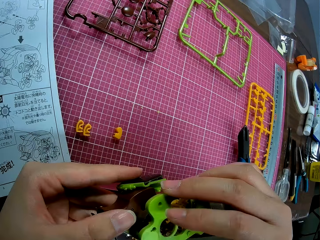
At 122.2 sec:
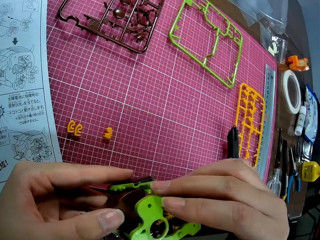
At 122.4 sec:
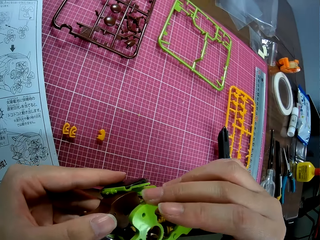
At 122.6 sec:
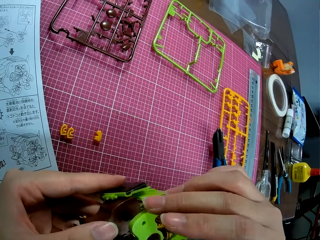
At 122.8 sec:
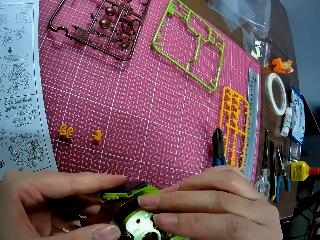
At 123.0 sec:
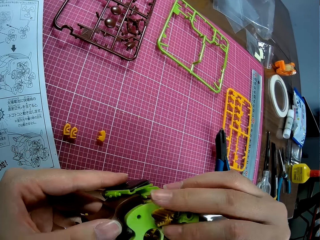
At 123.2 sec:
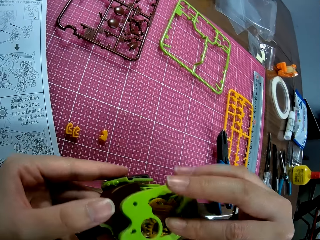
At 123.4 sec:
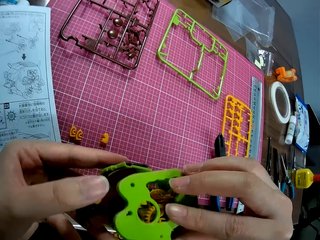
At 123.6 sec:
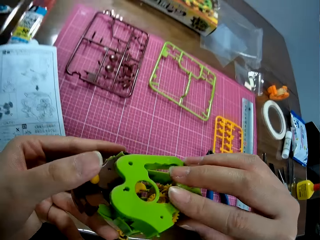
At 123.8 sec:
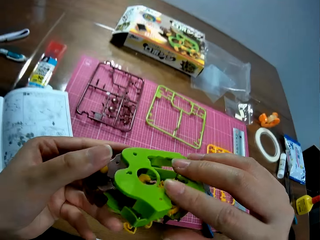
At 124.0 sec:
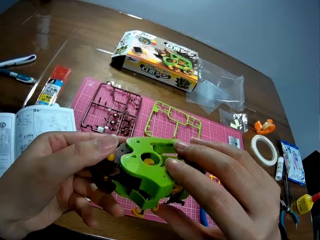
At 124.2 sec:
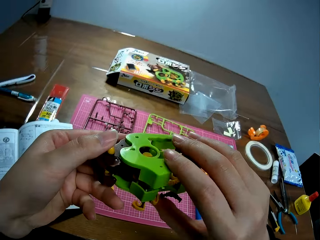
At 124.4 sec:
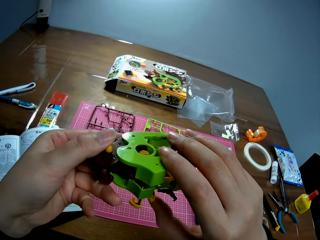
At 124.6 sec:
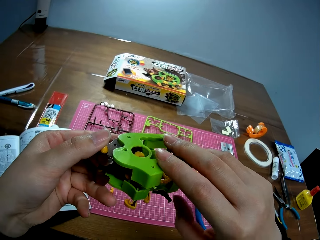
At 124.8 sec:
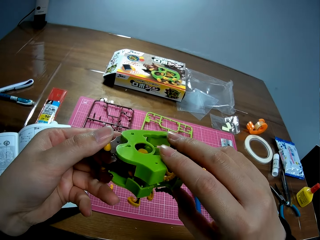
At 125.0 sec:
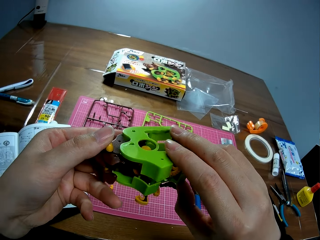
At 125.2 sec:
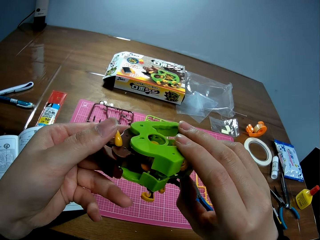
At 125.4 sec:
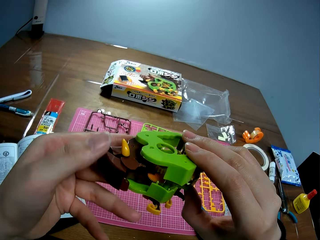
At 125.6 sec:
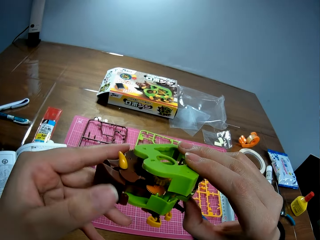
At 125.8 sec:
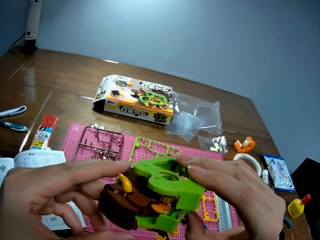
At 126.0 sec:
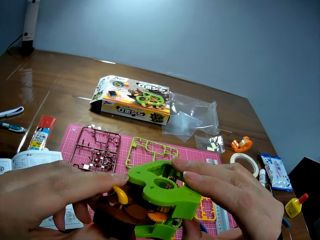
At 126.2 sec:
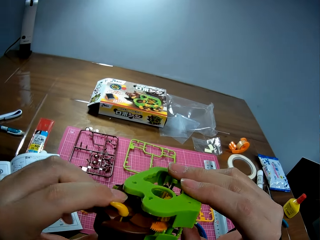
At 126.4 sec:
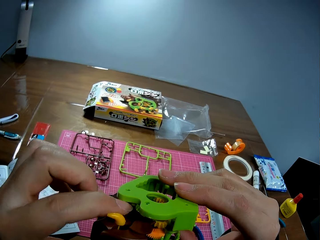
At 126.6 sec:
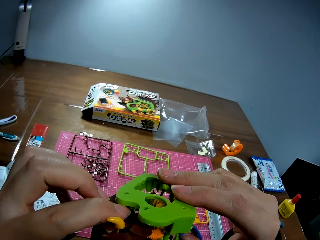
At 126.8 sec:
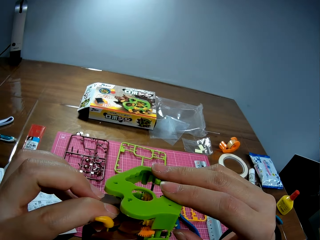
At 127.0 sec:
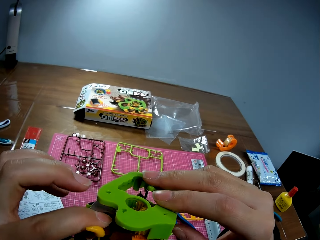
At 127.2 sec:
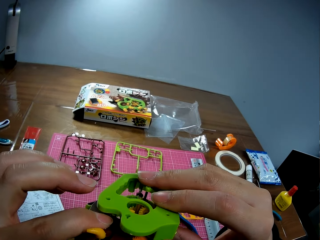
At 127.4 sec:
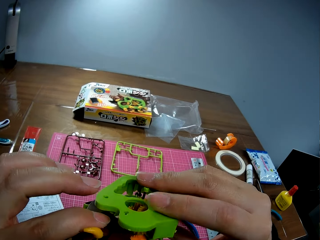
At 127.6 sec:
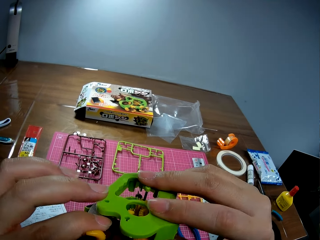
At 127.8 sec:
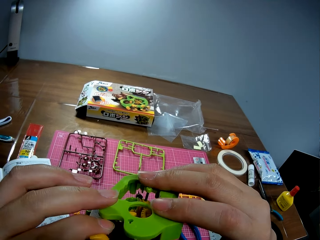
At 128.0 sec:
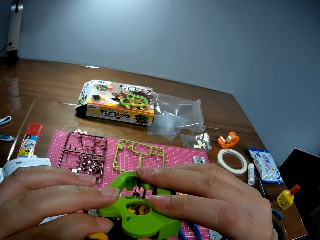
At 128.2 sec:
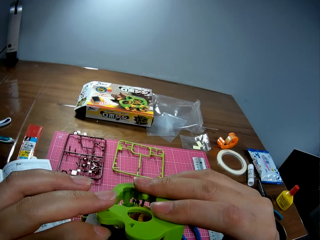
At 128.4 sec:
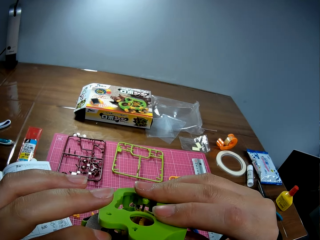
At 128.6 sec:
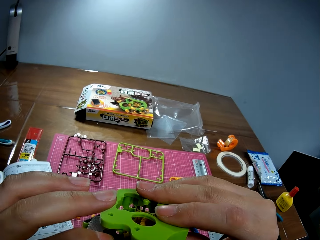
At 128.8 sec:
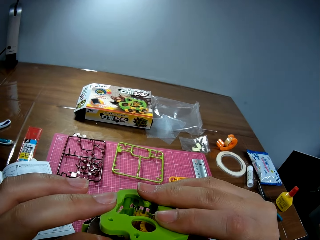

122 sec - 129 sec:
The camera wearer checks on the art work.

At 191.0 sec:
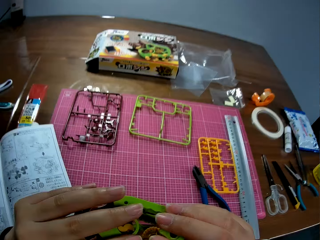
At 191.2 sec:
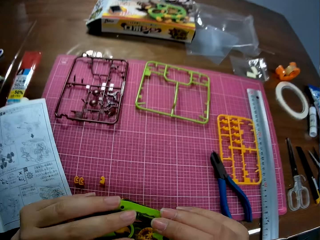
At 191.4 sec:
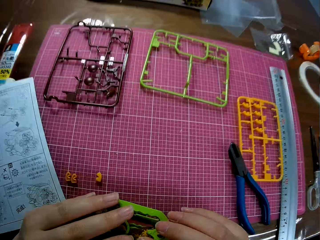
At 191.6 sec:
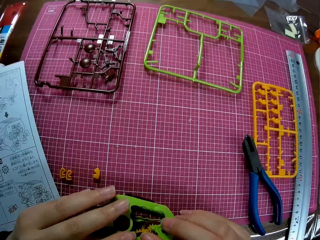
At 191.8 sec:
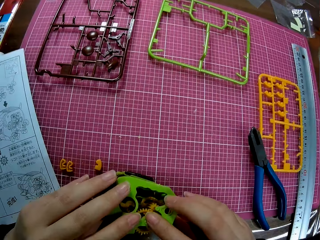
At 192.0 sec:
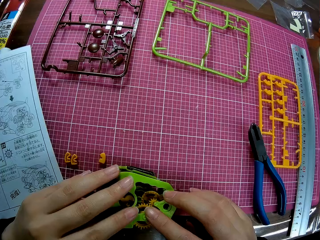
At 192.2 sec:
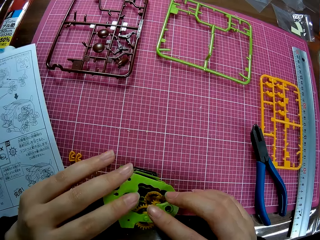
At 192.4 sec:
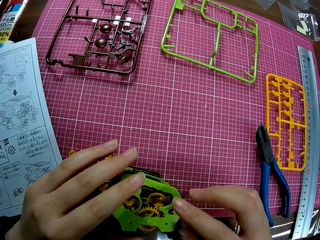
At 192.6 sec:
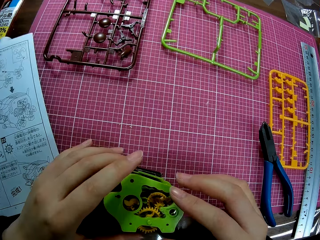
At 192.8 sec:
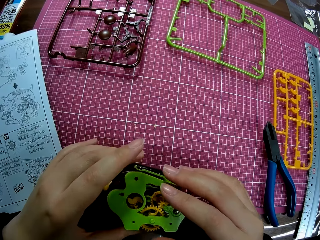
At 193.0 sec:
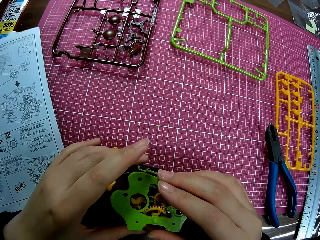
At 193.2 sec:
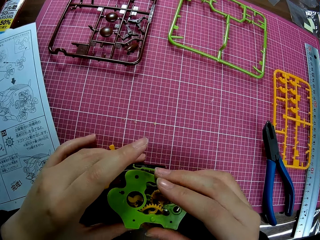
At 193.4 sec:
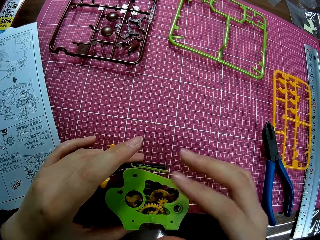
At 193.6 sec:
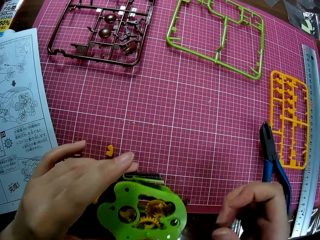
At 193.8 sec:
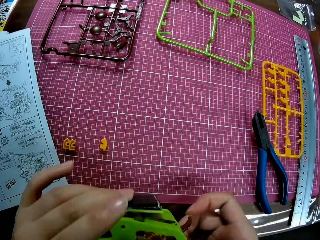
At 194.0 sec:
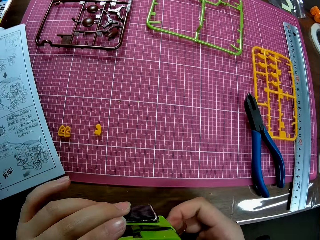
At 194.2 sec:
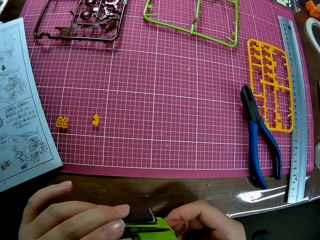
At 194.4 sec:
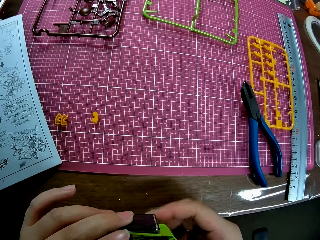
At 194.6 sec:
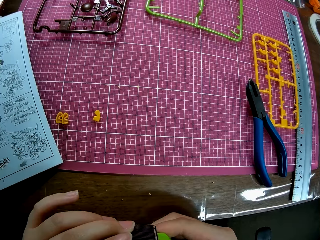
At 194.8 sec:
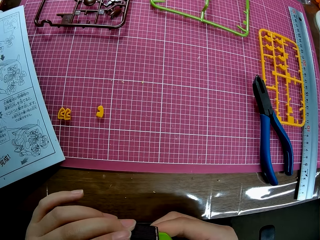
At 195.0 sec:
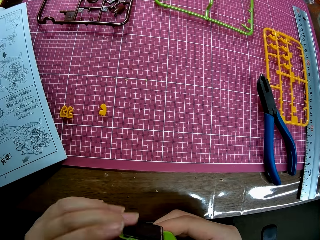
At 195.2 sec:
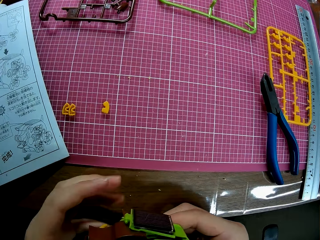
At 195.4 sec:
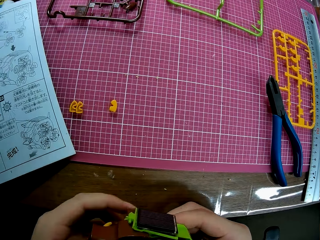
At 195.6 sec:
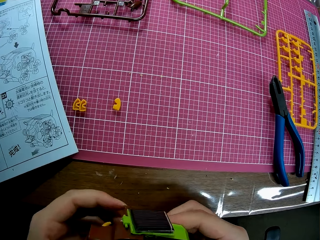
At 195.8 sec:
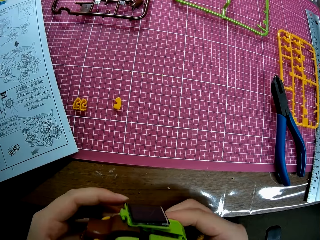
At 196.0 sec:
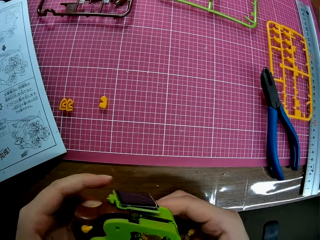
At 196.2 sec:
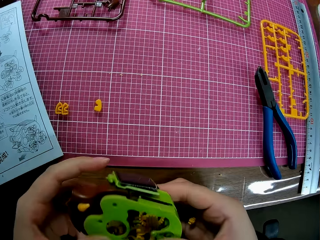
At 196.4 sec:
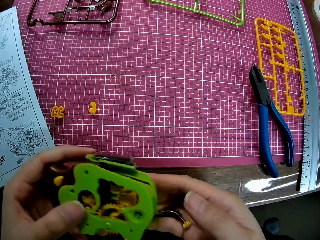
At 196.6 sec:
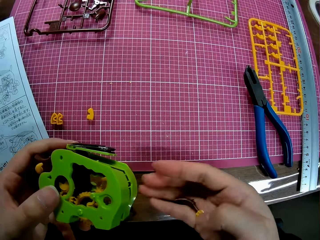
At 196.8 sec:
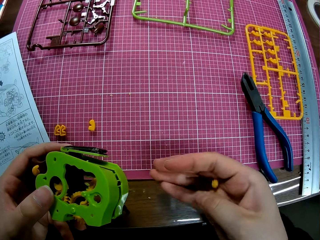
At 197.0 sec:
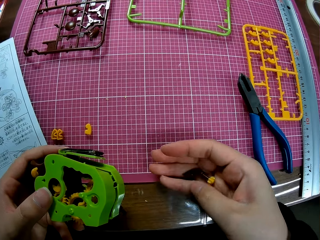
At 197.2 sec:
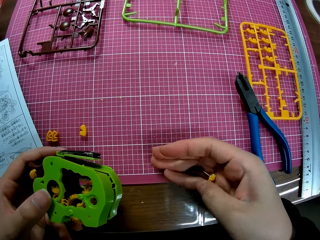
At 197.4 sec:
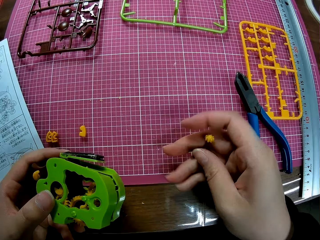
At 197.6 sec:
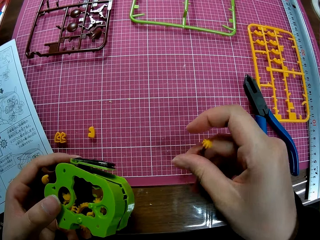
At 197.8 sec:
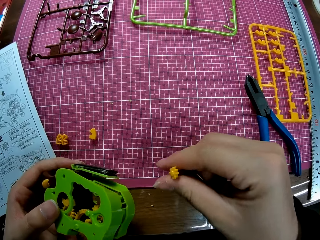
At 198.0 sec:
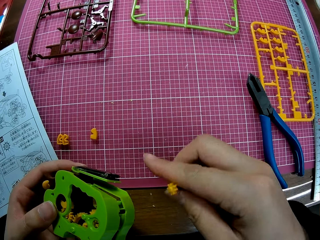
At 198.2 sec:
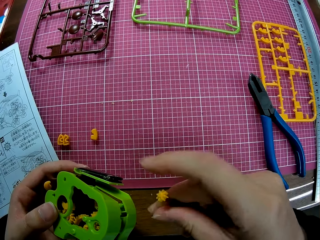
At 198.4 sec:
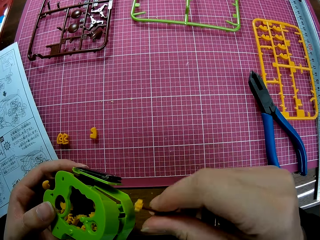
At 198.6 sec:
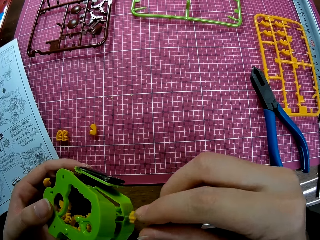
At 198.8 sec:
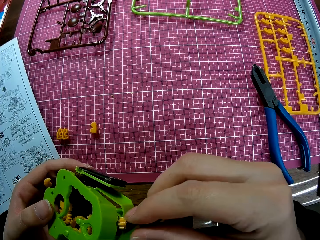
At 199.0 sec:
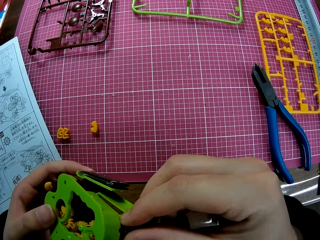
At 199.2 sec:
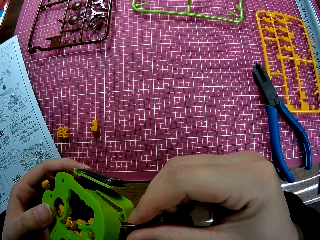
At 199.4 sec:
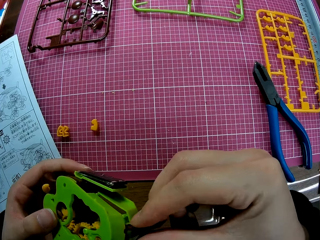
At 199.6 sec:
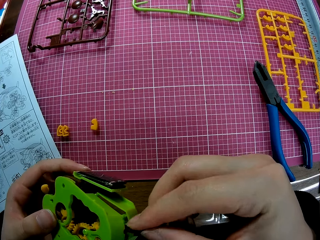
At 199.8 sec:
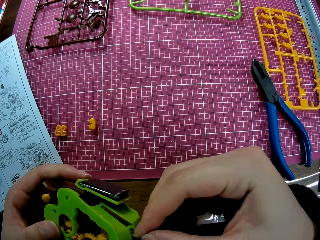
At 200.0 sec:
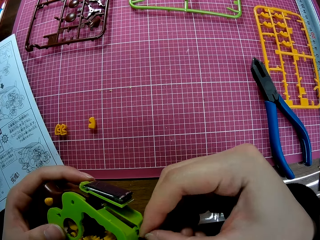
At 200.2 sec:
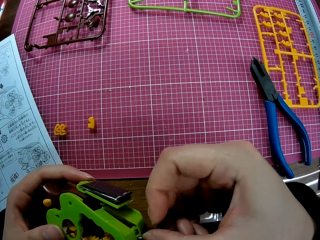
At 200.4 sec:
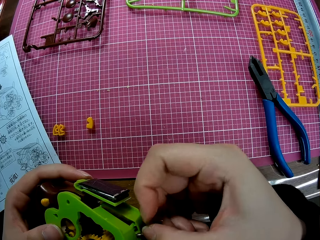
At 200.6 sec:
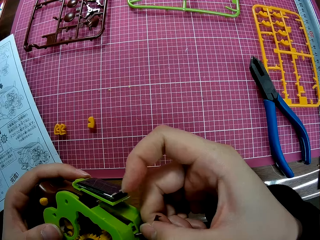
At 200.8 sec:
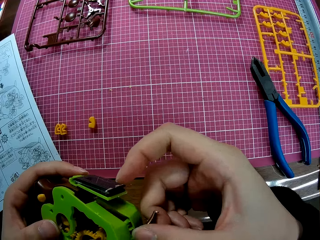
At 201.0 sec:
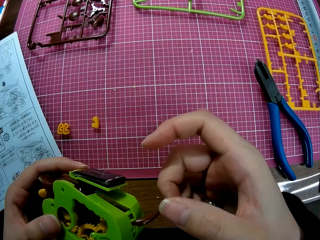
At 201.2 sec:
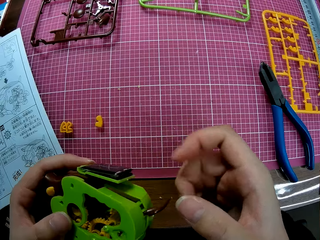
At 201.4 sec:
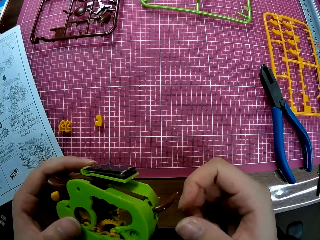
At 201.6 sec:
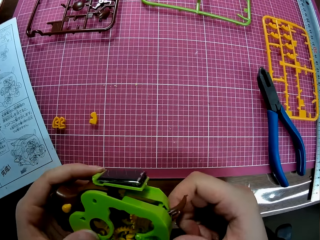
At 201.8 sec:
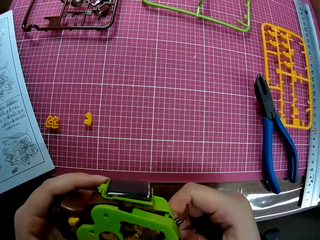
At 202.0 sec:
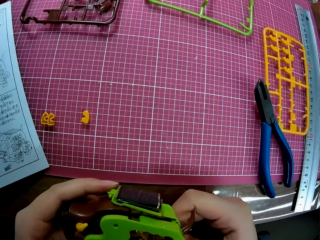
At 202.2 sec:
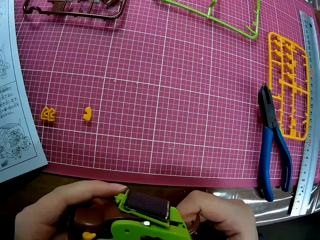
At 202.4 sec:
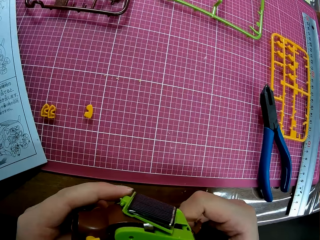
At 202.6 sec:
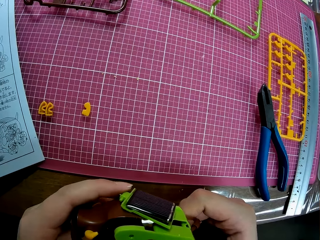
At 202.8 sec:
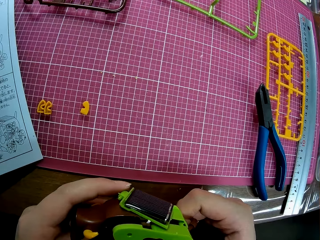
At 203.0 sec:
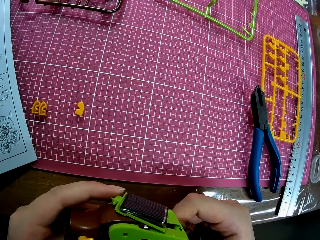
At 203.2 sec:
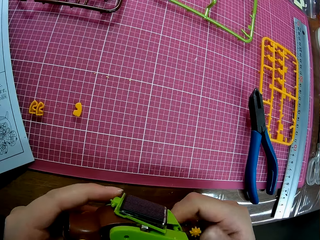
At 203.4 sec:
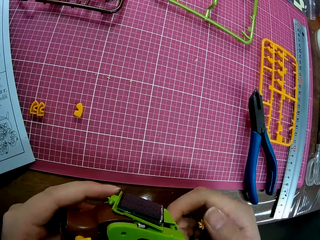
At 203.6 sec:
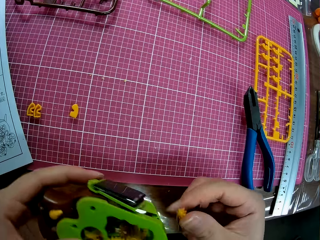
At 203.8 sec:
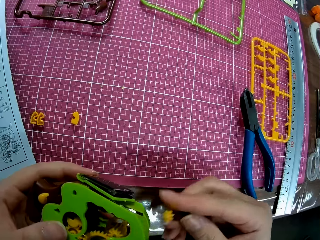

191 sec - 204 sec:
The camera wearer drops the engine on the table. She picks up the engine from the table. She adjusts the engine in her hands. She attaches a small piece to the engine.

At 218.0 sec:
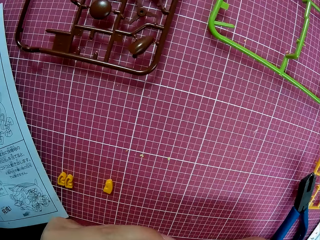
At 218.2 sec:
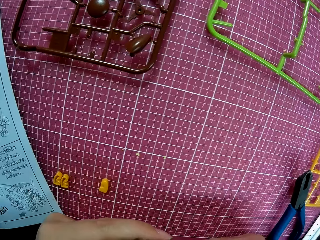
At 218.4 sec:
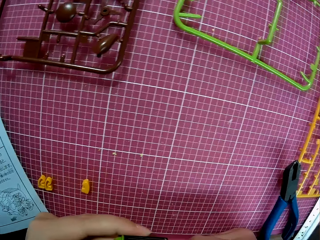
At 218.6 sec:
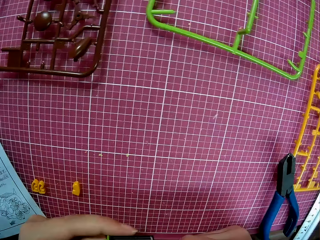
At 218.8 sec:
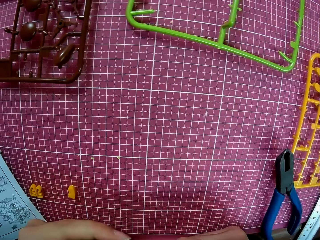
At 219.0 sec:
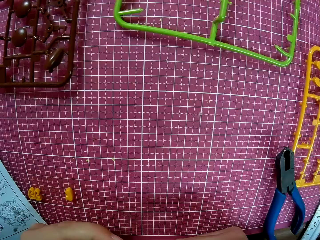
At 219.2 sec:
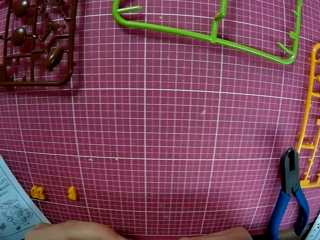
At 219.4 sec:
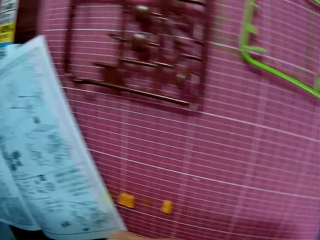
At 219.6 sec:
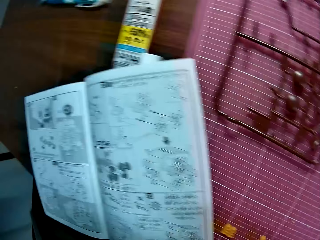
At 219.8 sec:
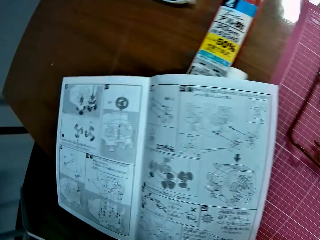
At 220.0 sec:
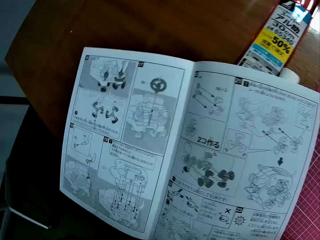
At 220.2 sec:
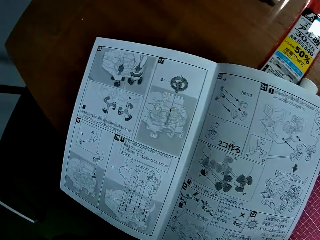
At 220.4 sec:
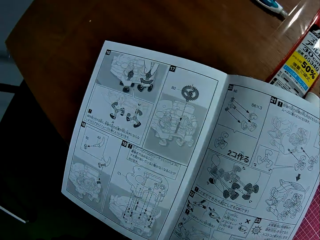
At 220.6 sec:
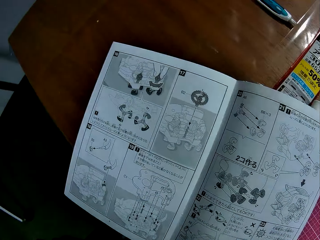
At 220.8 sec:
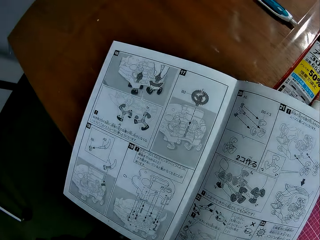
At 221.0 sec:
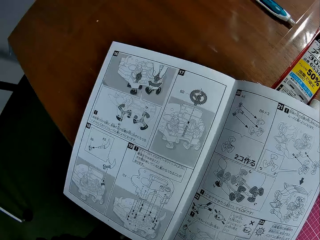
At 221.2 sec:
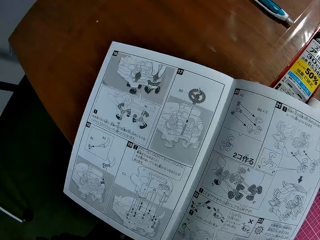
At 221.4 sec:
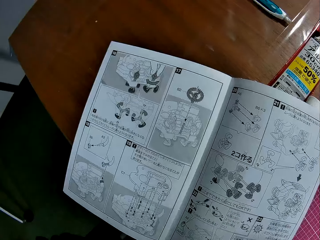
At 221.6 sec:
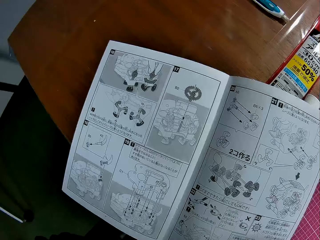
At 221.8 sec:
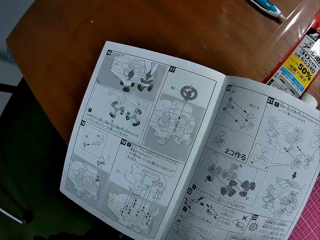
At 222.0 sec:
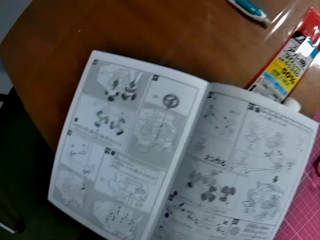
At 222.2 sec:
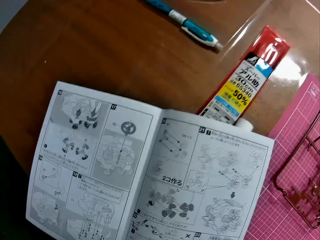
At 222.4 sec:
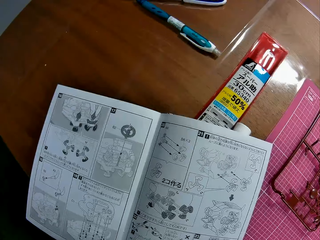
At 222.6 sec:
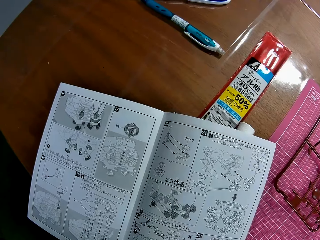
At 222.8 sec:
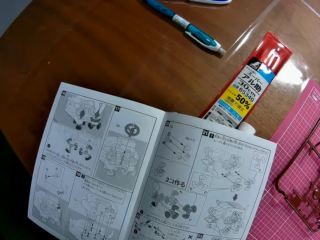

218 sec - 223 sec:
The camera wearer looks at the book on the table.
